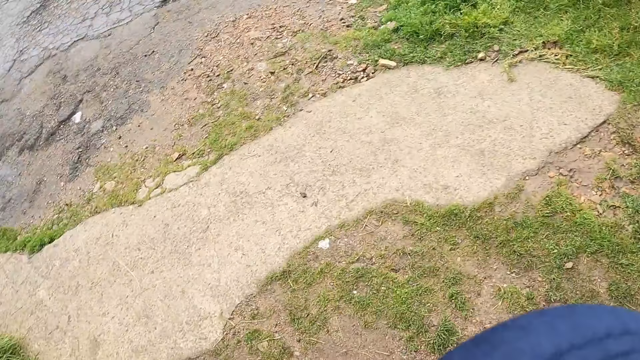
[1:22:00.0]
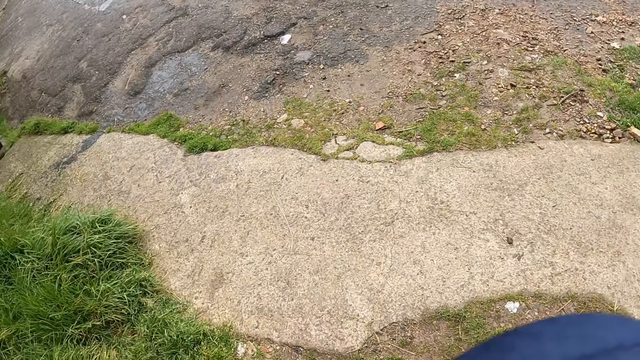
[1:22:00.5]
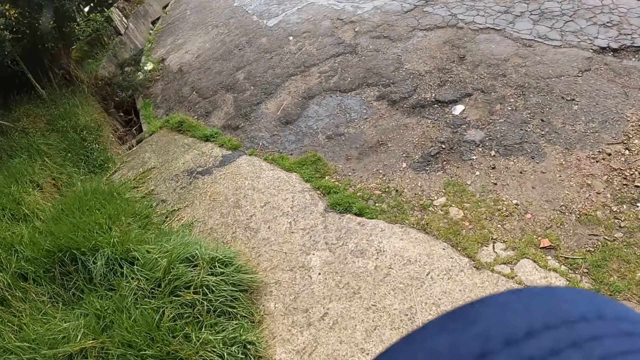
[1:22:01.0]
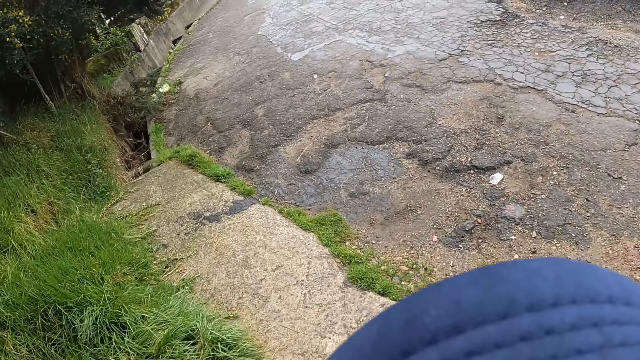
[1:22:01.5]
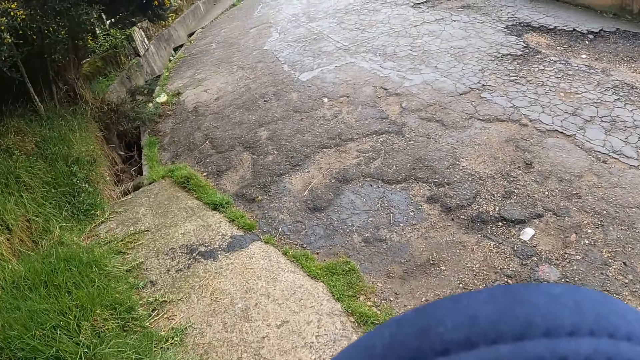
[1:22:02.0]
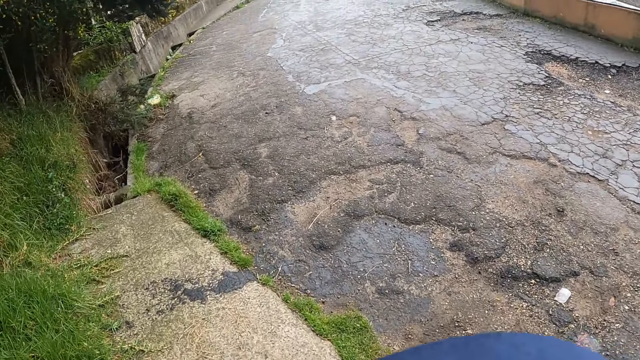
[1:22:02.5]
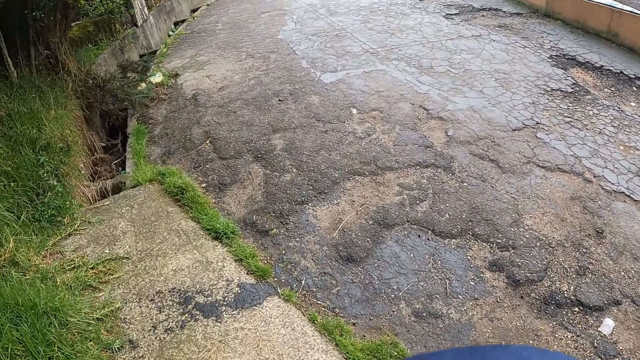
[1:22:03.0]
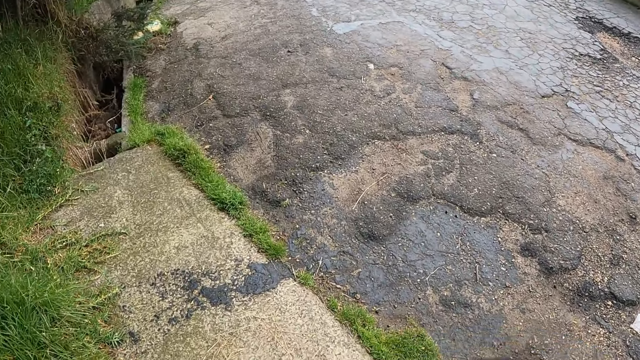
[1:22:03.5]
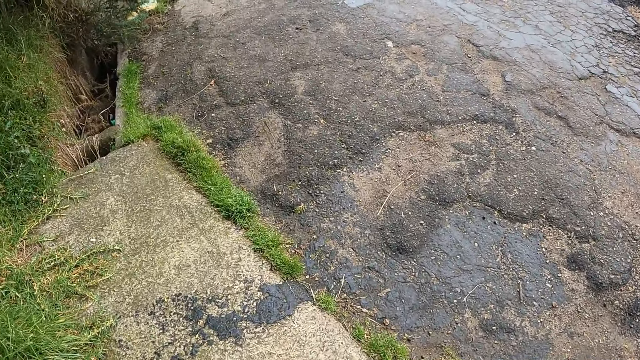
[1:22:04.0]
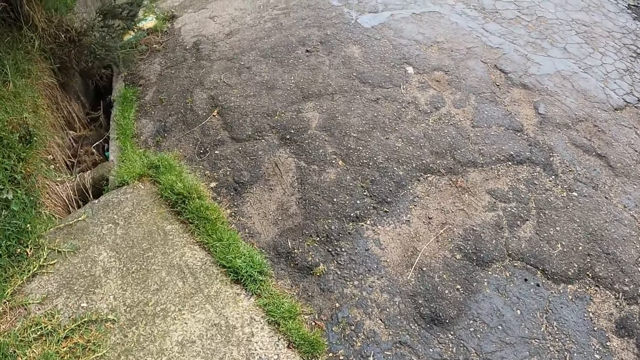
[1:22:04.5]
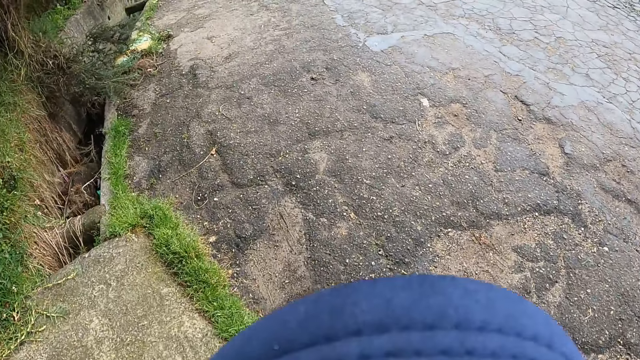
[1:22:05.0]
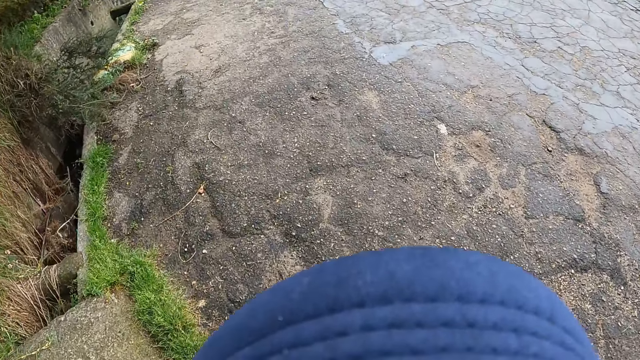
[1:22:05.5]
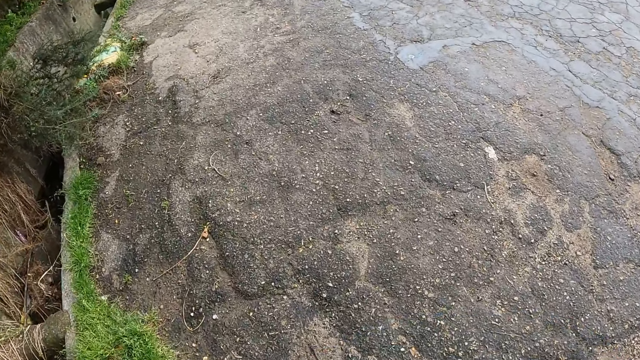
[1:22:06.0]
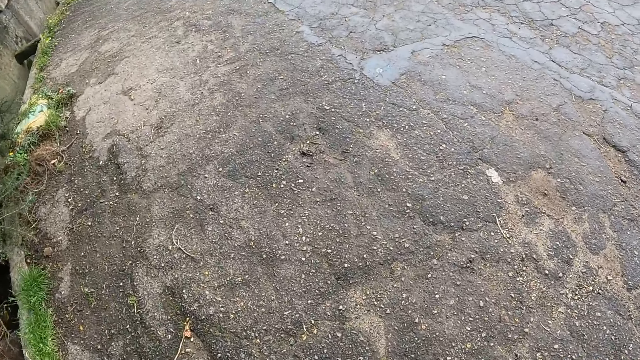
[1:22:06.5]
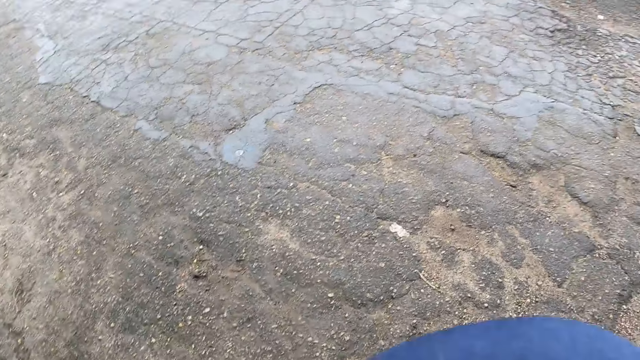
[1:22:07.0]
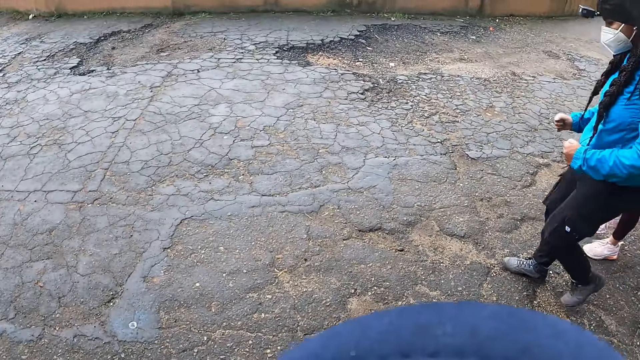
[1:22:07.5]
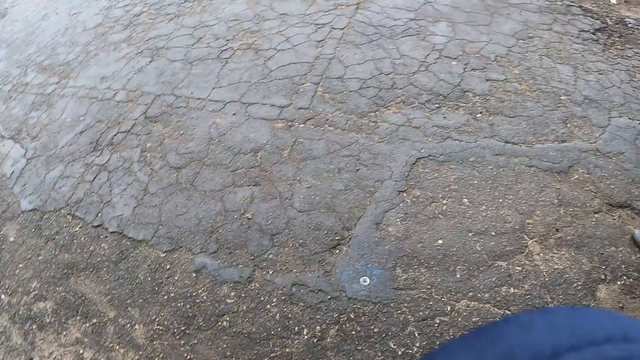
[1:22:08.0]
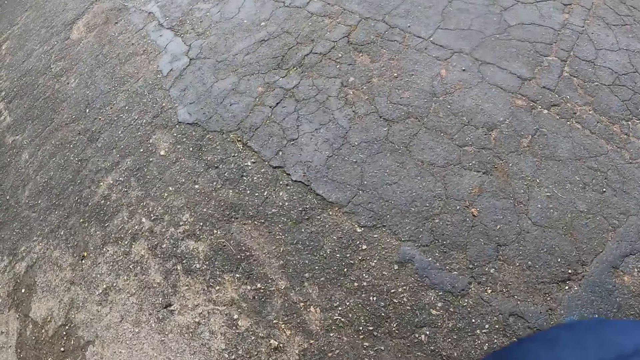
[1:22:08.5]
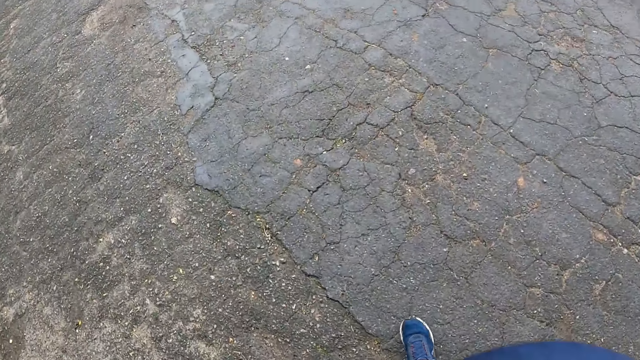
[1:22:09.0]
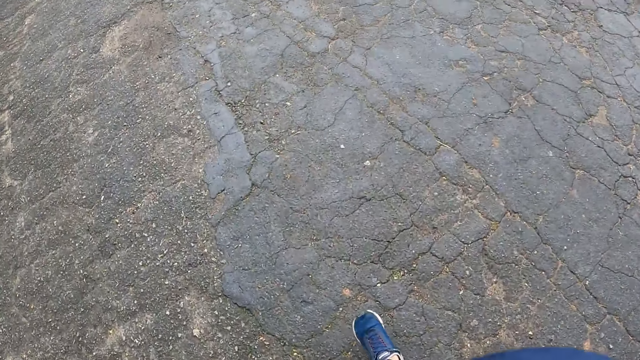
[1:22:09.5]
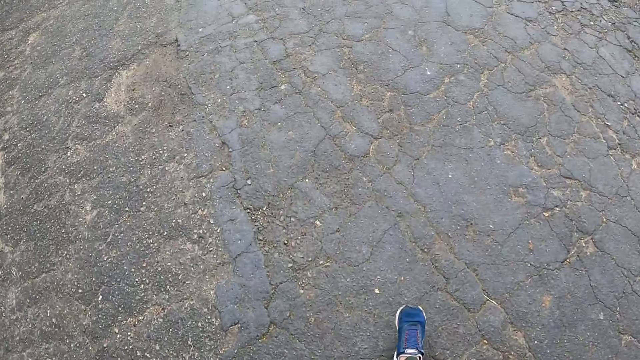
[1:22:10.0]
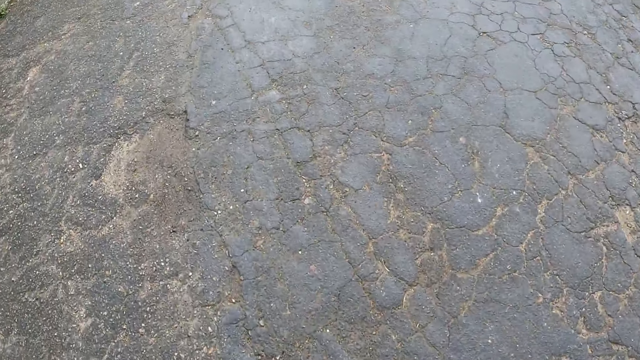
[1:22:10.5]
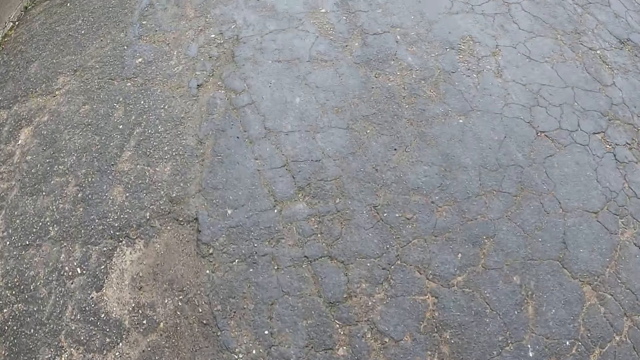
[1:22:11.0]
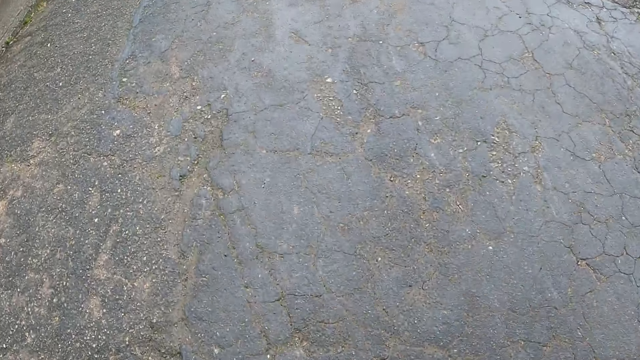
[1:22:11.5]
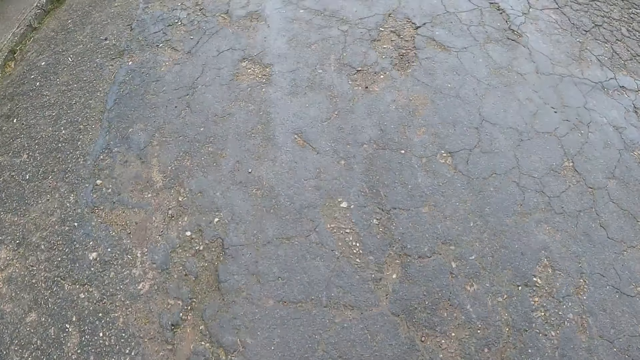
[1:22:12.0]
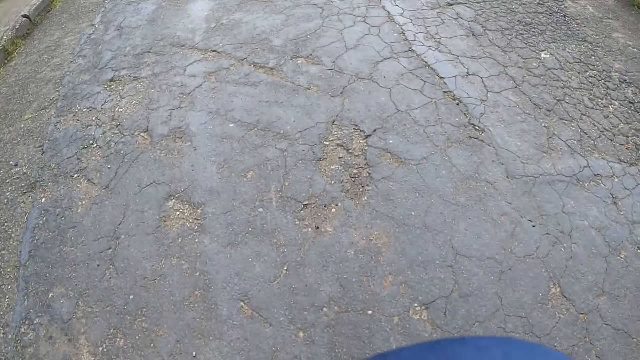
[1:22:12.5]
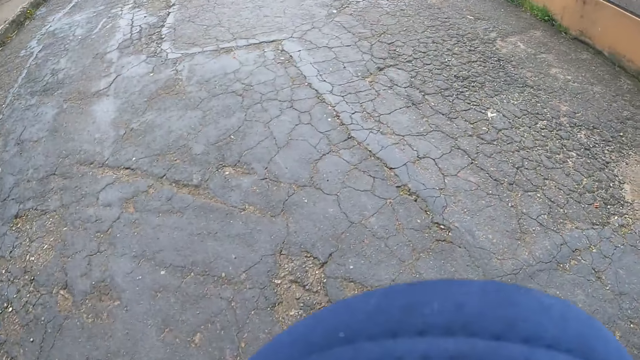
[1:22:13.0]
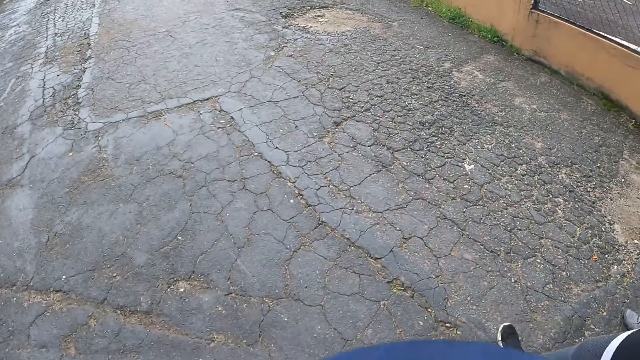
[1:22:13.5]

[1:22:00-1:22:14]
Women walk on the pathway. The camera wearer walks on the road. The women walk on the road. The camera wearer walks on the road.

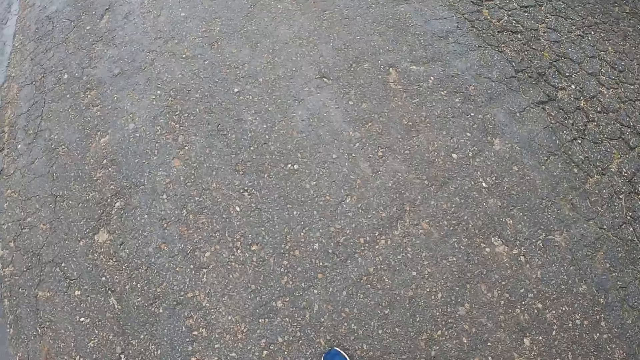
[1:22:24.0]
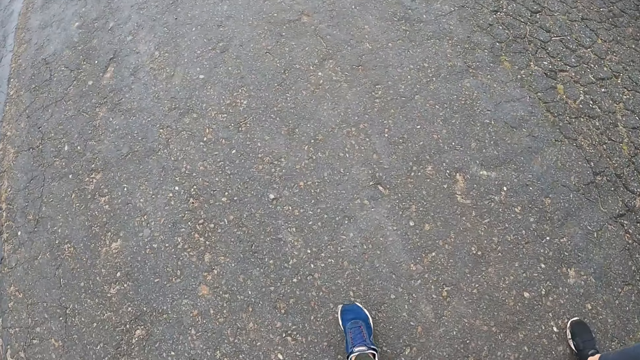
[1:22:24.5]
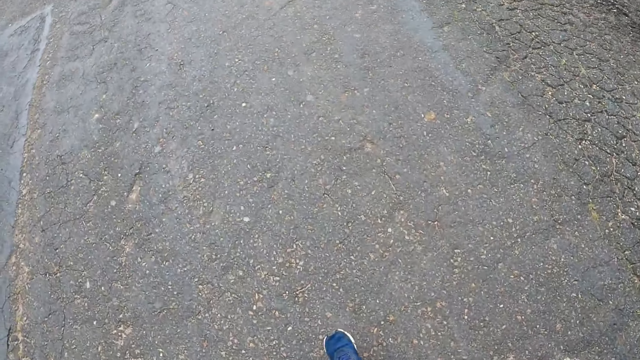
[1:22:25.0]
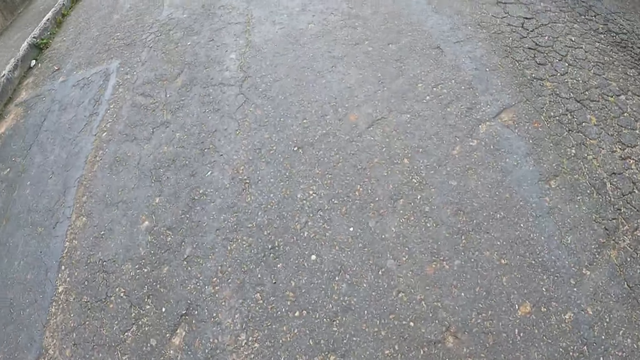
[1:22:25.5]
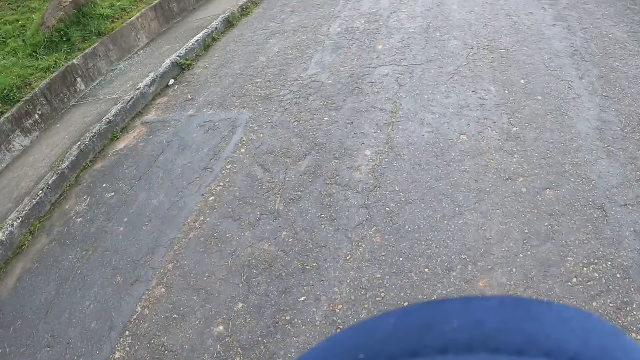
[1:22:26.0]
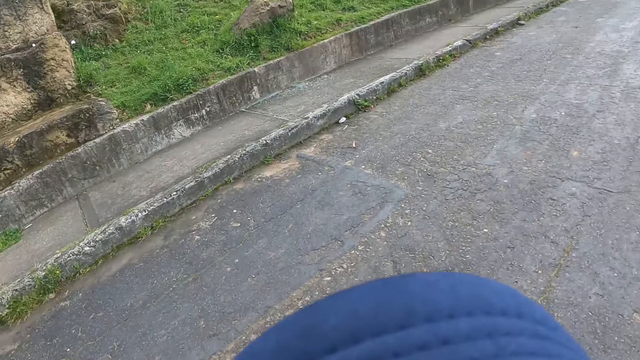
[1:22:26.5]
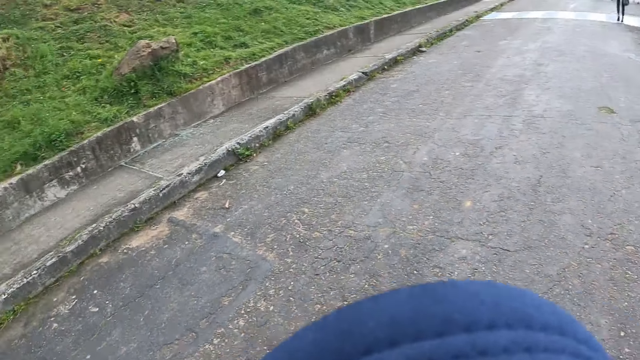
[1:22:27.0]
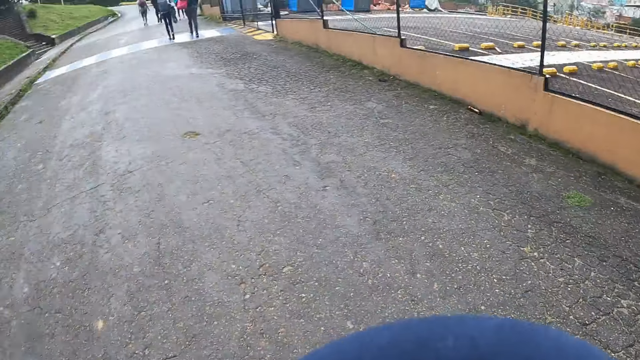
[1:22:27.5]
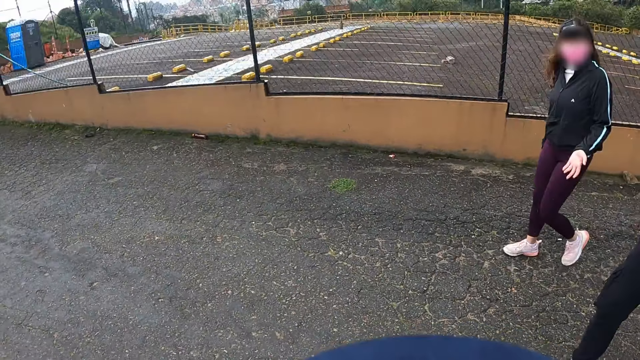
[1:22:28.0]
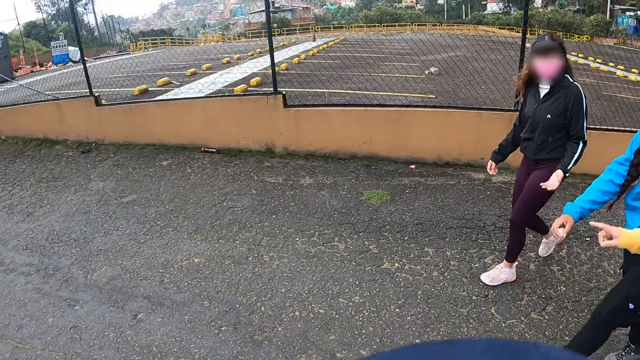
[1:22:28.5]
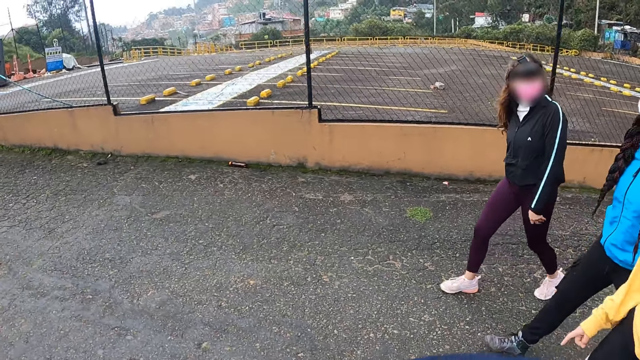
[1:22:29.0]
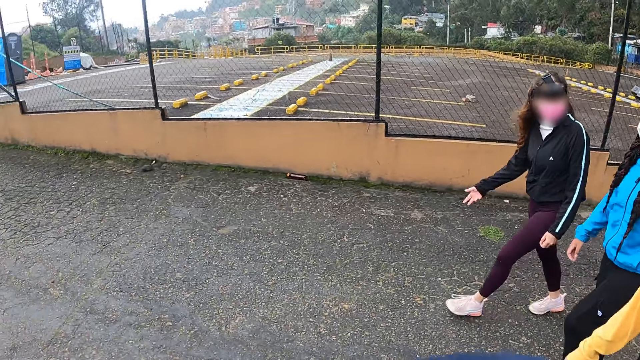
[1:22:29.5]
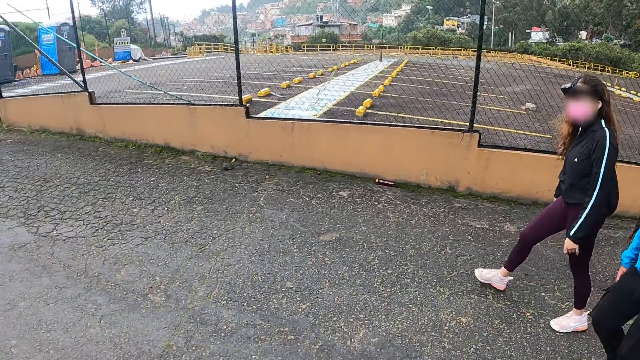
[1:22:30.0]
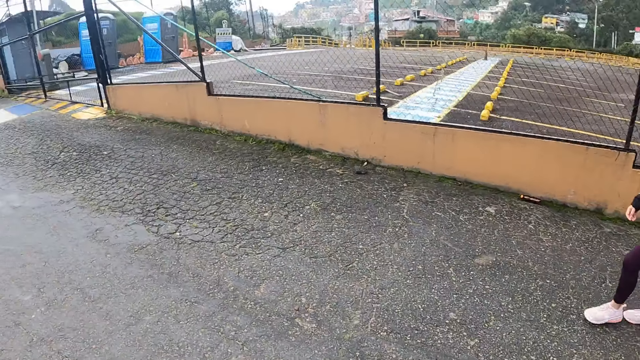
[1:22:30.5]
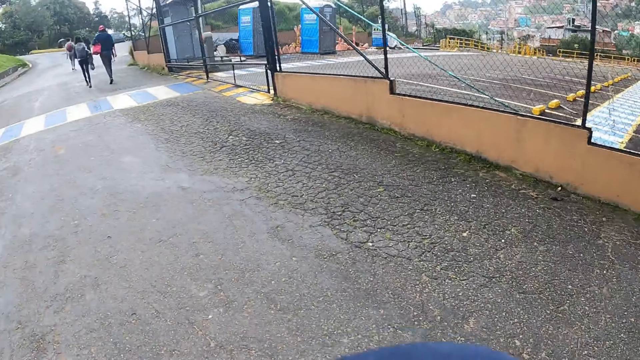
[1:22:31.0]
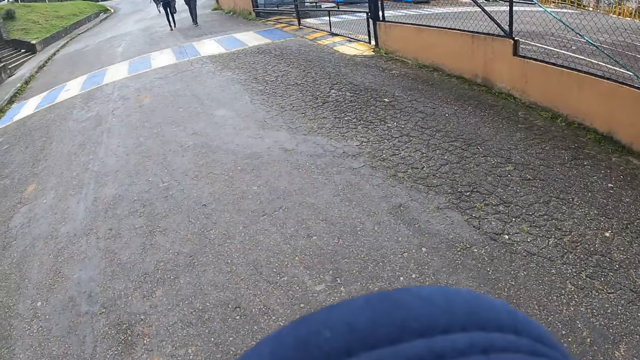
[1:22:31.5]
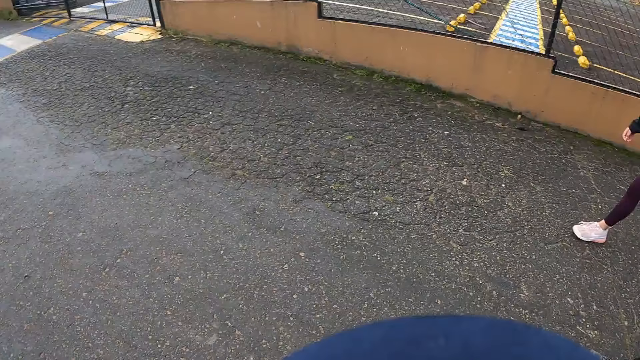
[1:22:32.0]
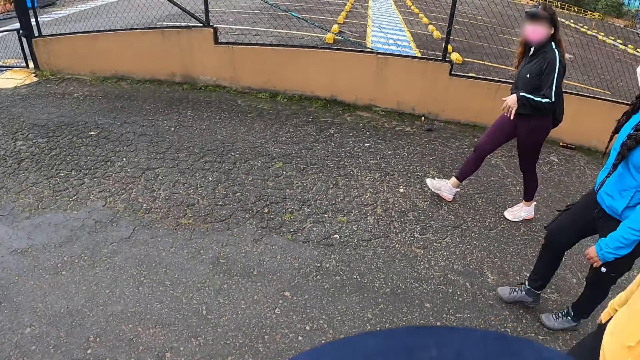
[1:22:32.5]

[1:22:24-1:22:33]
A woman interacts with another woman and the camera wearer. The camera wearer converses with three women. They walk on the road.
